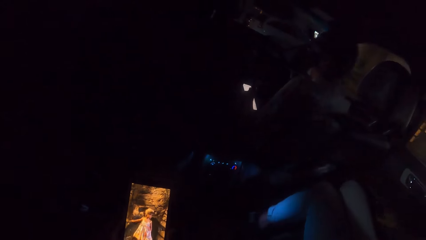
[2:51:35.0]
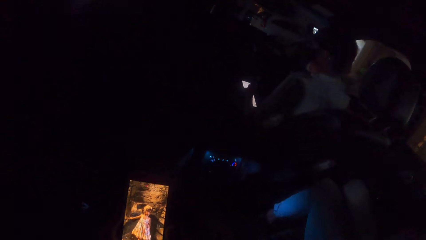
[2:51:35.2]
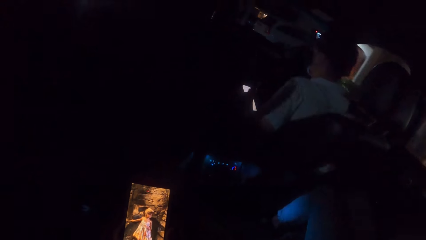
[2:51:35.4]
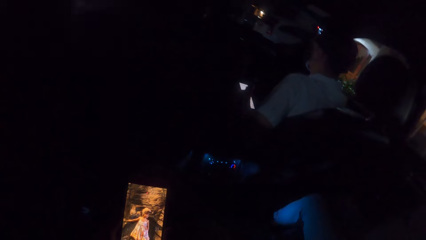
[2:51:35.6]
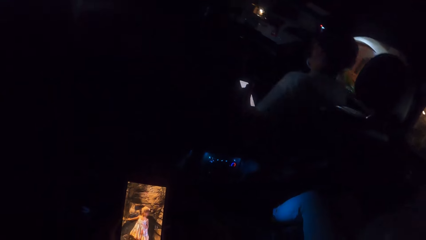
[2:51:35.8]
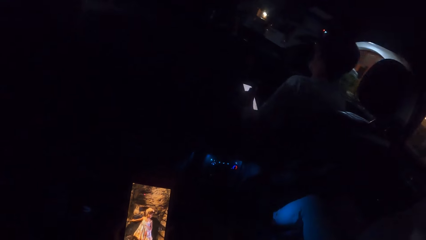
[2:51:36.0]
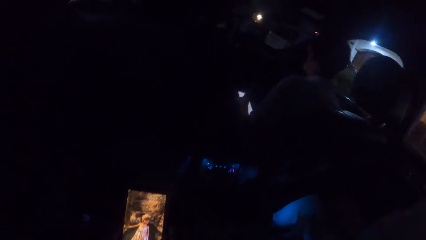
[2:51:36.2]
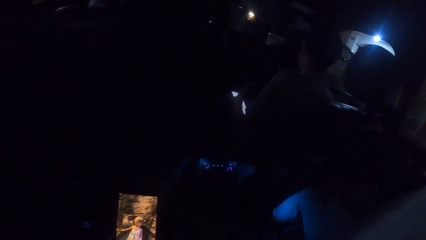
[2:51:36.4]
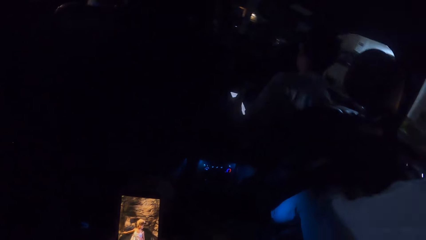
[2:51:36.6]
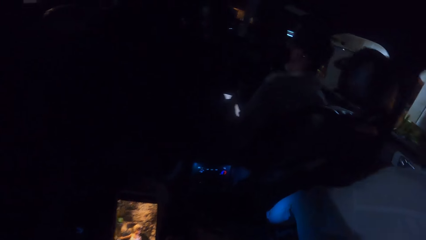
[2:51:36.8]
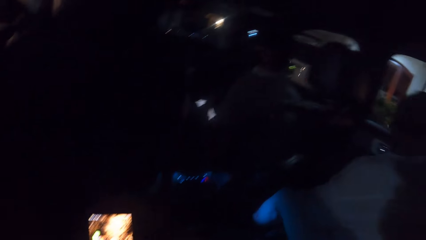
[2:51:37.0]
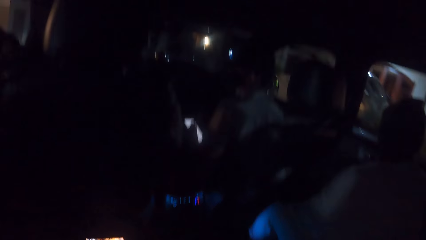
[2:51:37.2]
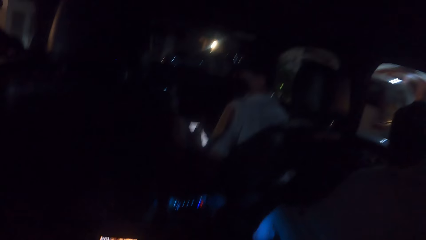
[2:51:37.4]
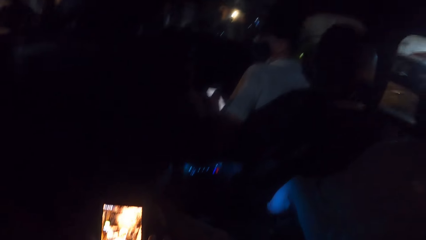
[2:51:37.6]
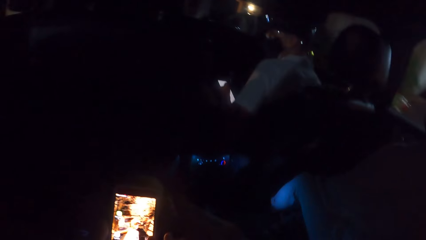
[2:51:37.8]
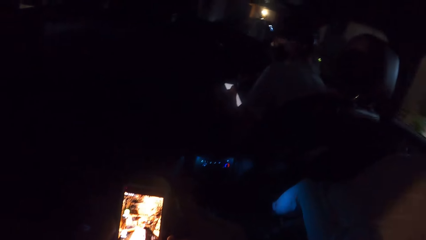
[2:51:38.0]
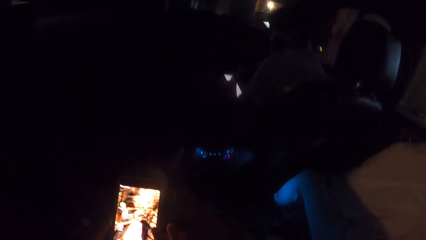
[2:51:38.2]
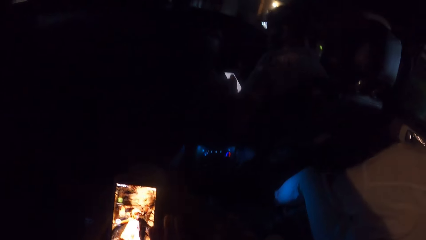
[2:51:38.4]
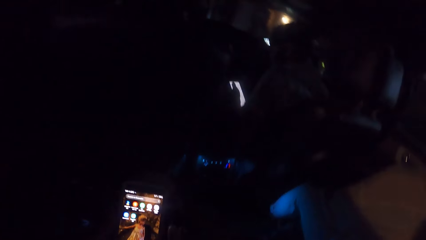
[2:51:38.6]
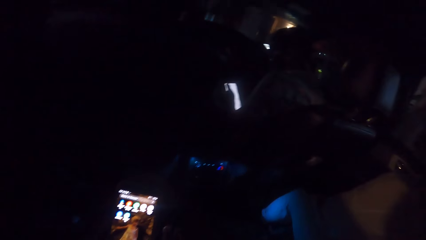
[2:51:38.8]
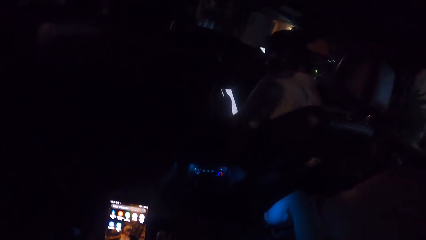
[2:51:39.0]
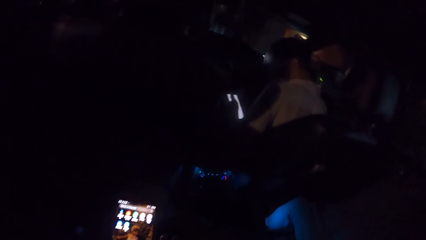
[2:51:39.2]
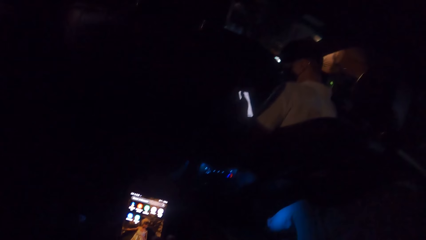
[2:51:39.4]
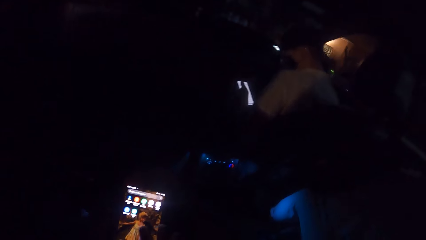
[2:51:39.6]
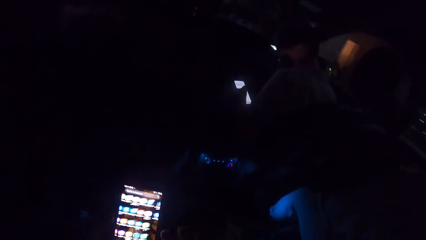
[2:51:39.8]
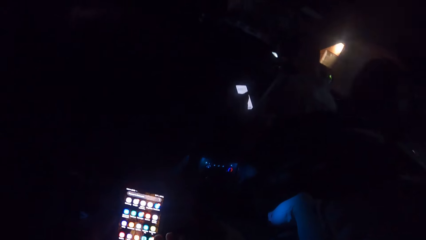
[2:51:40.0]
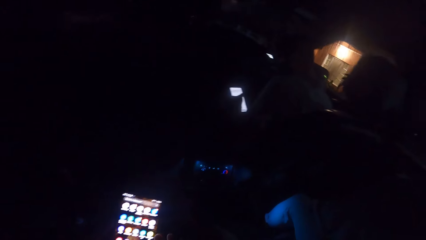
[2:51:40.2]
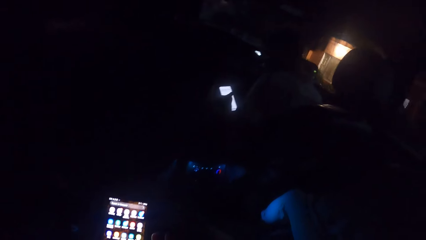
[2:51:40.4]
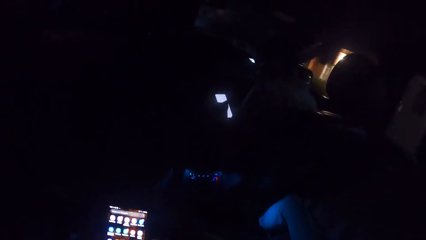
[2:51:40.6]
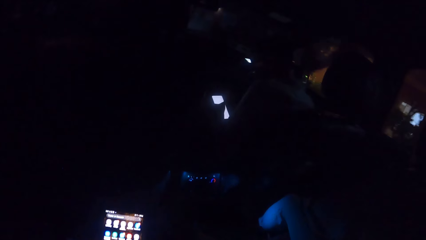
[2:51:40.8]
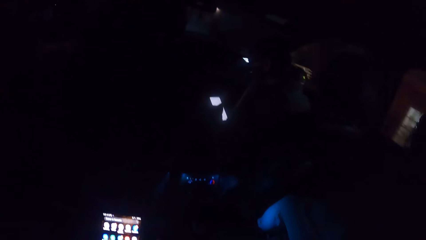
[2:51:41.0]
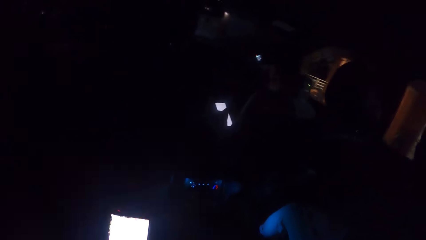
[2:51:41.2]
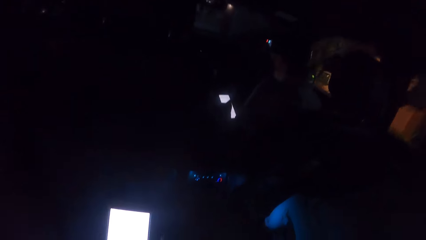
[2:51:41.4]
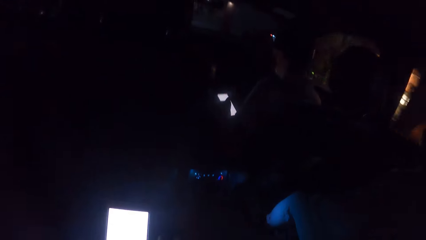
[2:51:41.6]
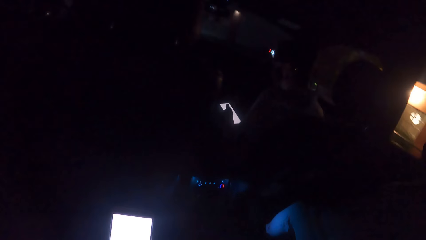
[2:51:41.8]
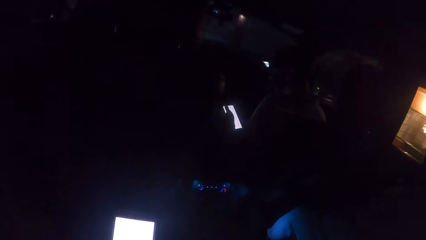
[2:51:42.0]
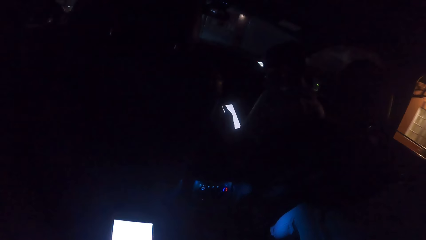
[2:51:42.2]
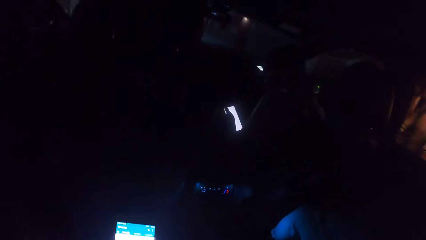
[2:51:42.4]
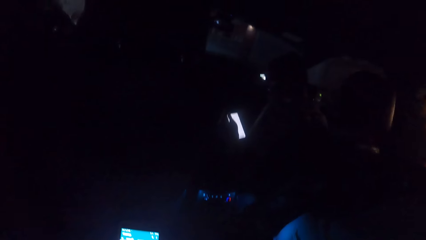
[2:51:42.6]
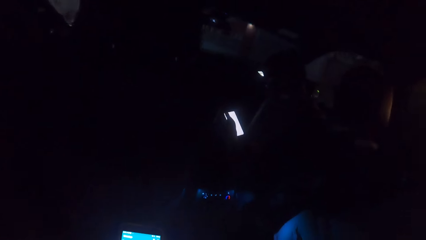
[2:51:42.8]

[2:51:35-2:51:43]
A woman leans forward.

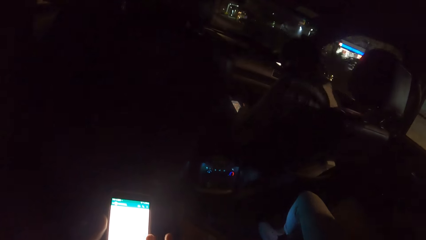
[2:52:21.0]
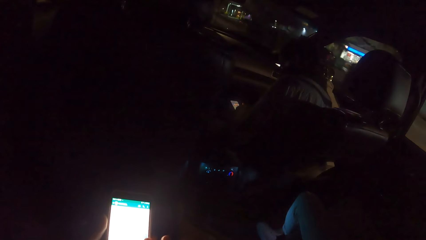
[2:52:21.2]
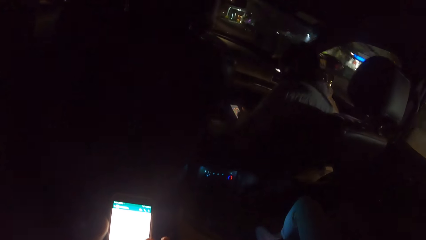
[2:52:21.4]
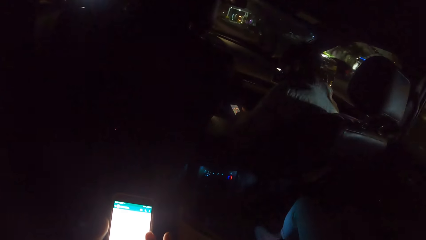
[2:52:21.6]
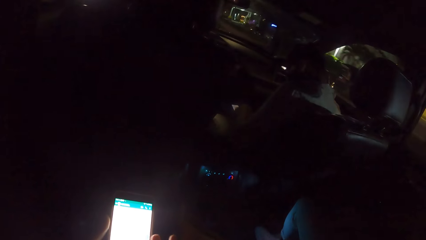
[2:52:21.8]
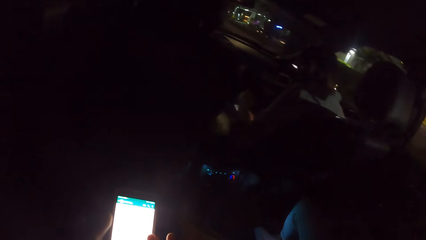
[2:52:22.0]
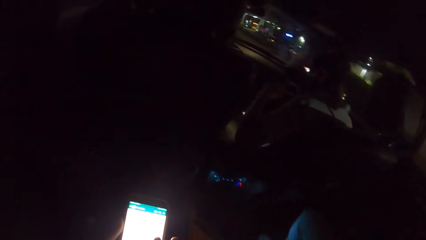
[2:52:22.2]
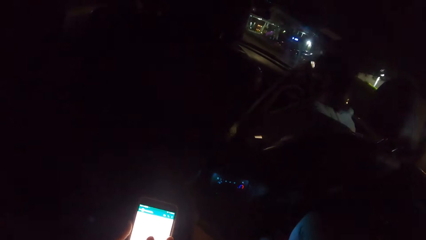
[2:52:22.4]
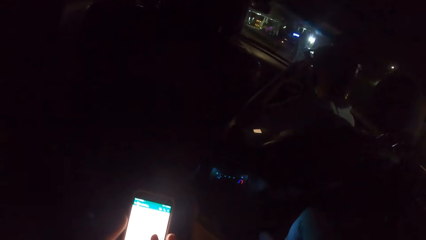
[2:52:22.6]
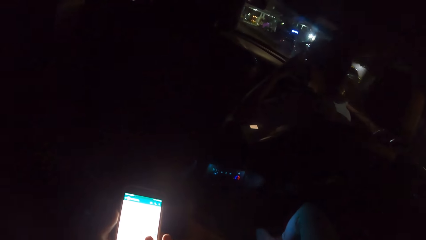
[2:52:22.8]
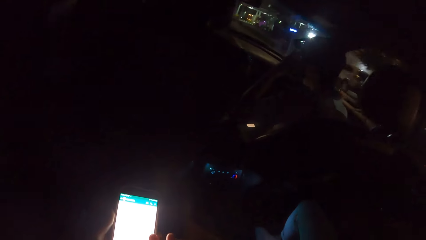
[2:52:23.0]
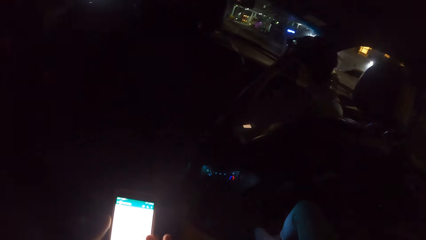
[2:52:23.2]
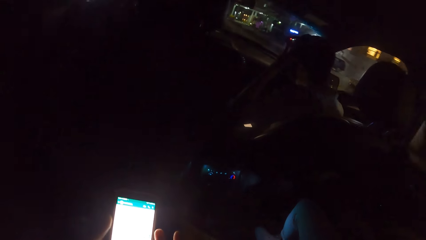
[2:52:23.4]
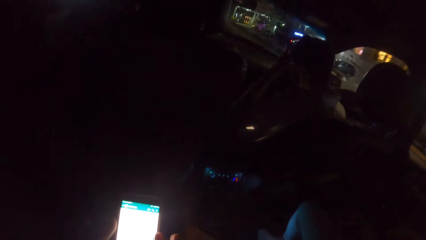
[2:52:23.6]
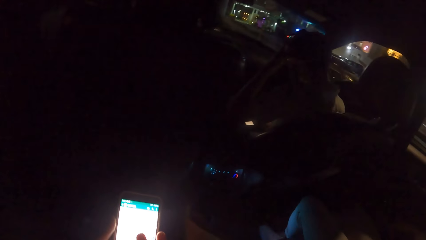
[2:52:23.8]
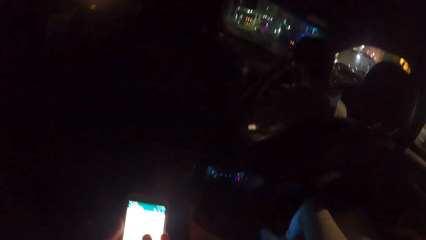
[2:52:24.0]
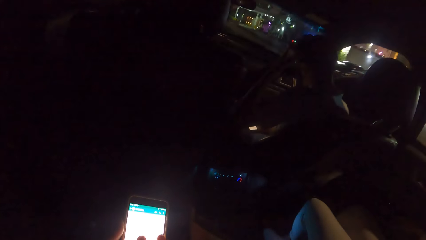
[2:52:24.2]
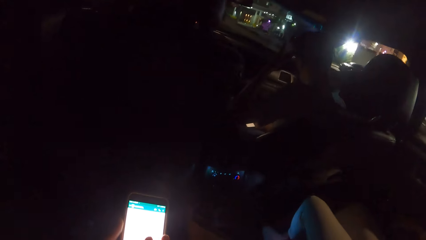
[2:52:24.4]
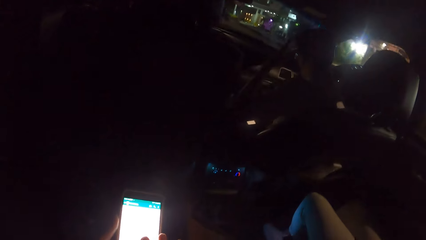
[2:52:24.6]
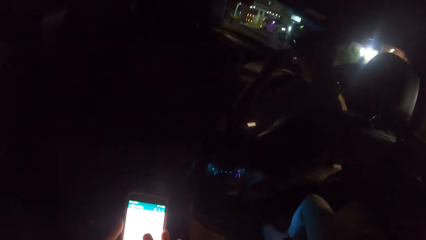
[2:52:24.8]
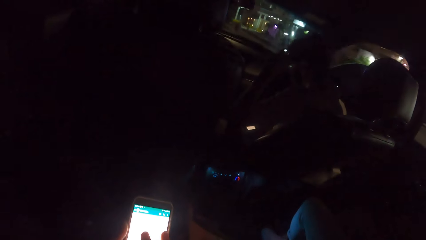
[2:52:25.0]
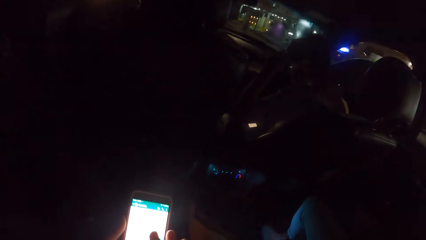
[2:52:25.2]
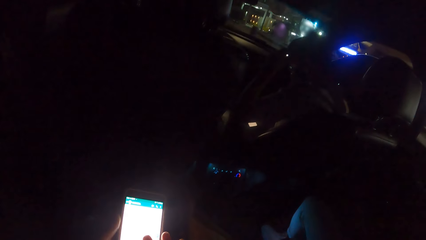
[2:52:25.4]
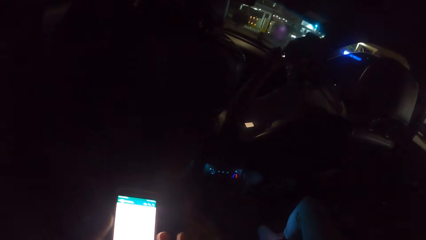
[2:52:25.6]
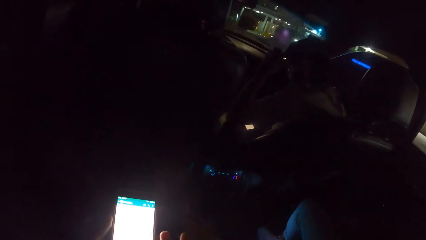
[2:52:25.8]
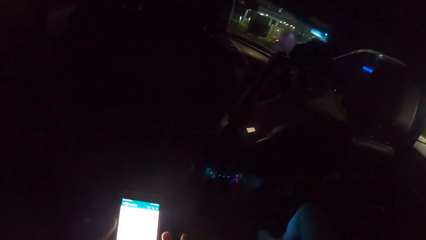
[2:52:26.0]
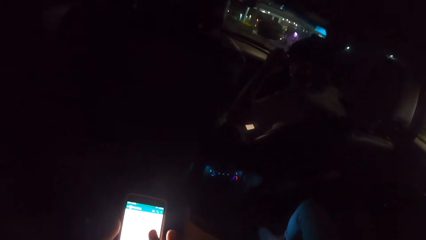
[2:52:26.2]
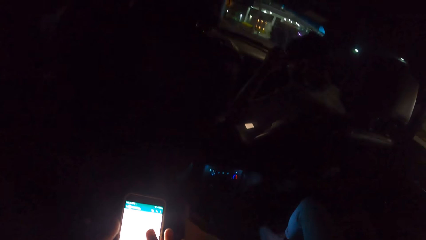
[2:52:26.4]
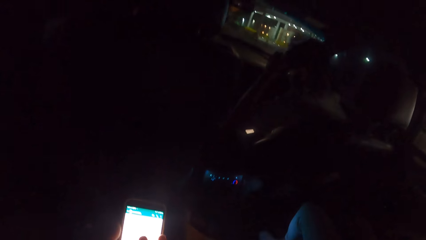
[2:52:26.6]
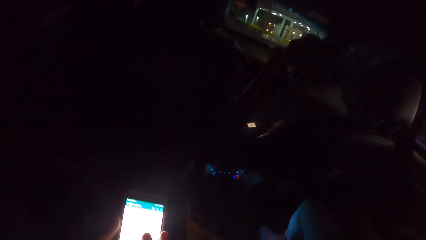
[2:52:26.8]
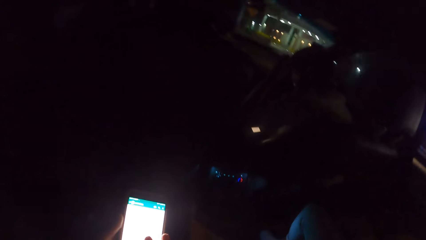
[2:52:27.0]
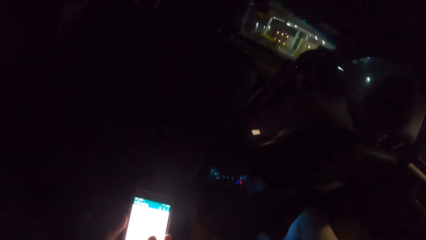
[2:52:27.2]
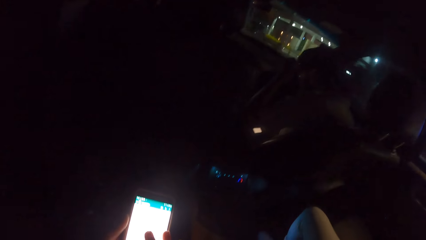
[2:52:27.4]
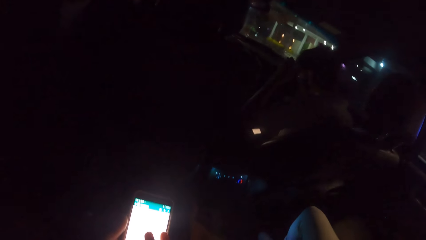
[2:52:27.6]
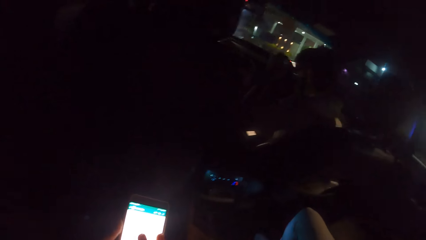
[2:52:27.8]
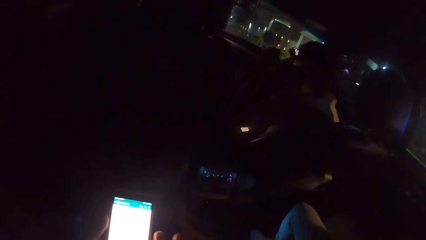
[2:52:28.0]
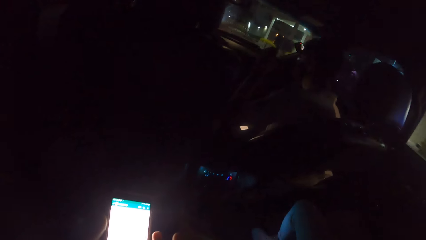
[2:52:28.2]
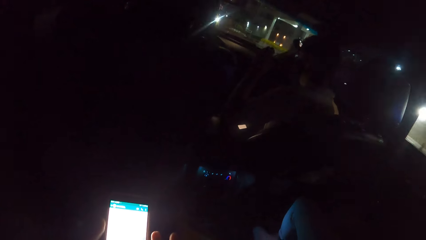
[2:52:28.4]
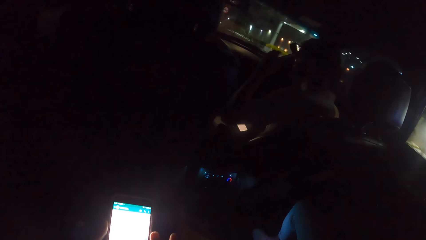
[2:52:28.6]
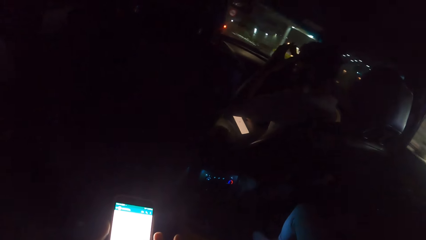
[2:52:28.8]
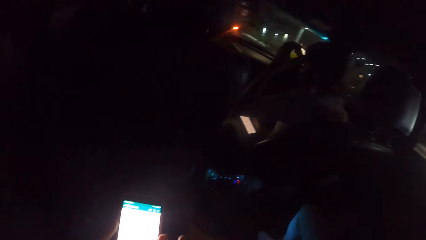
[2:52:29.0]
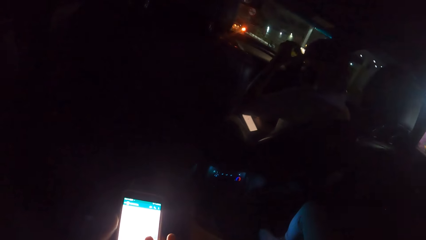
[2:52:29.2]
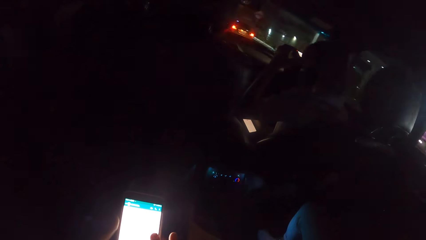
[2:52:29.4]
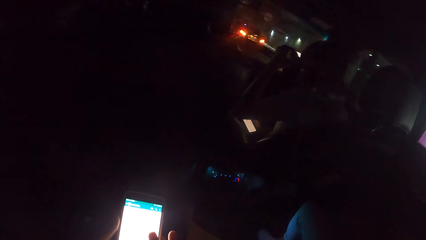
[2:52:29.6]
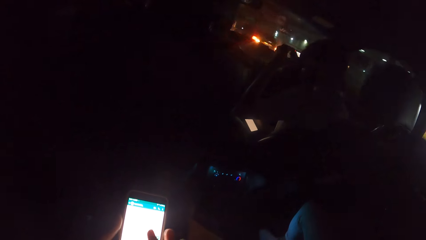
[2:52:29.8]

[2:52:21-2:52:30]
The man adjusts a camera on his head with his left hand. He adjusts the camera on his head with his left hand again.
